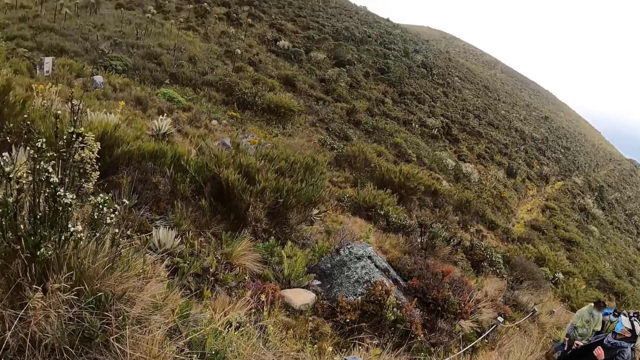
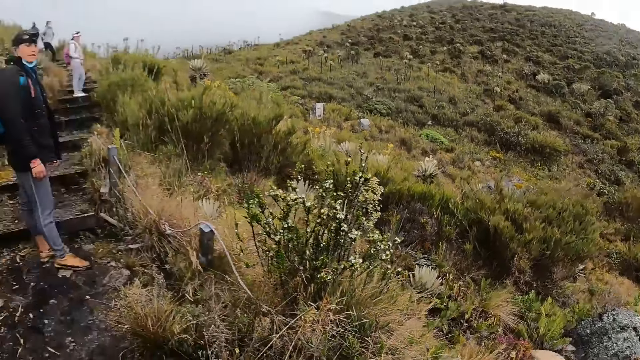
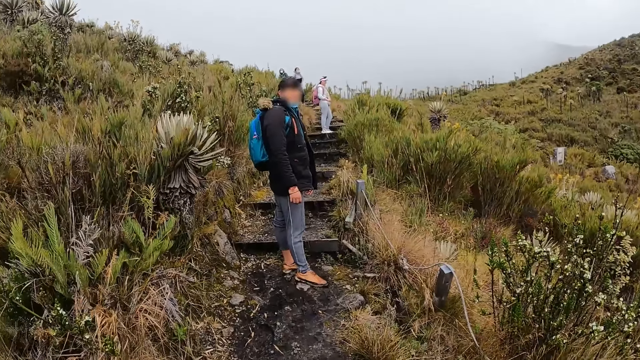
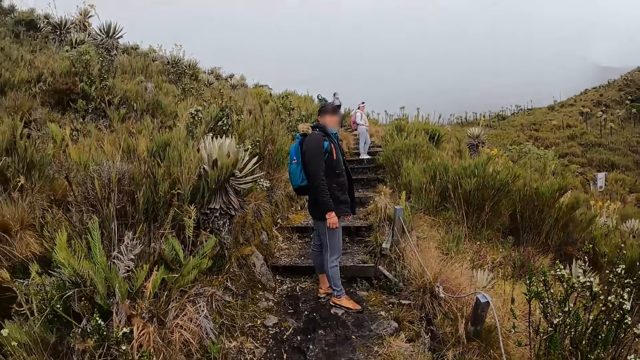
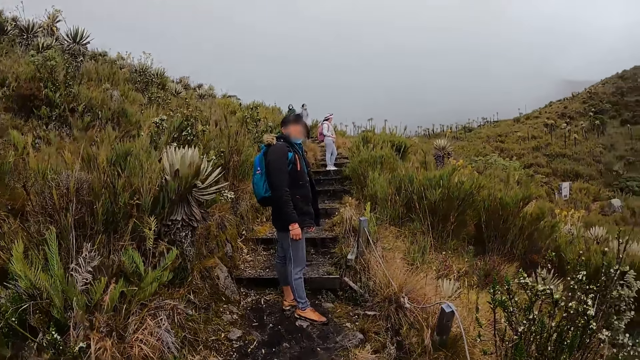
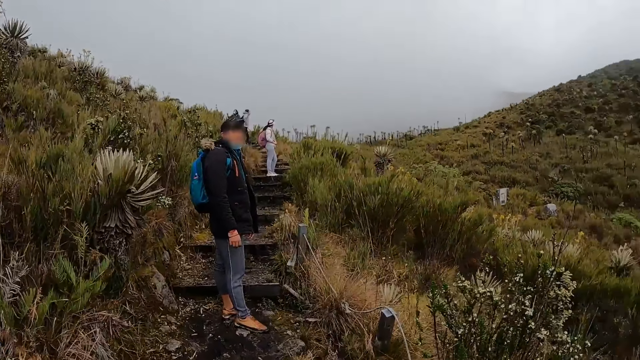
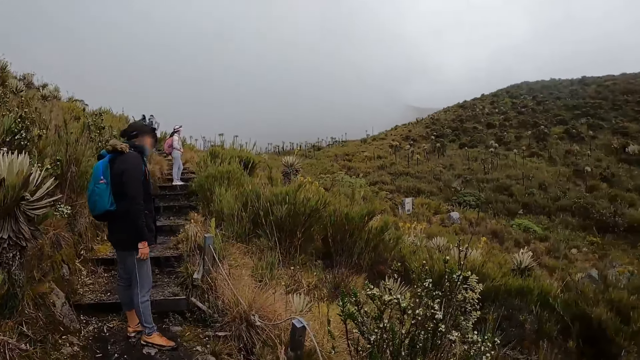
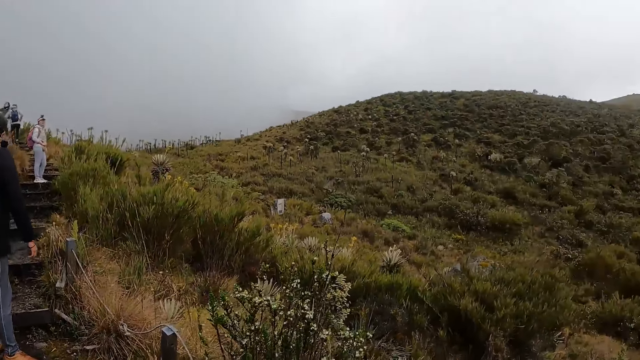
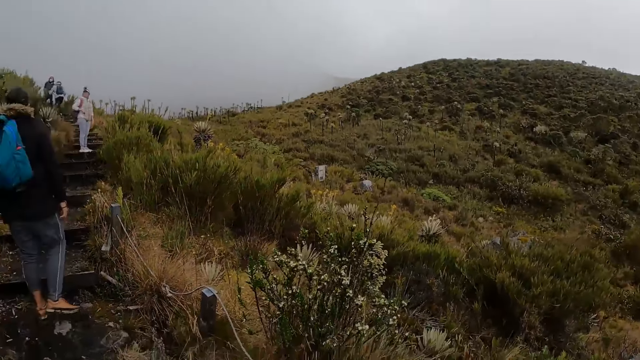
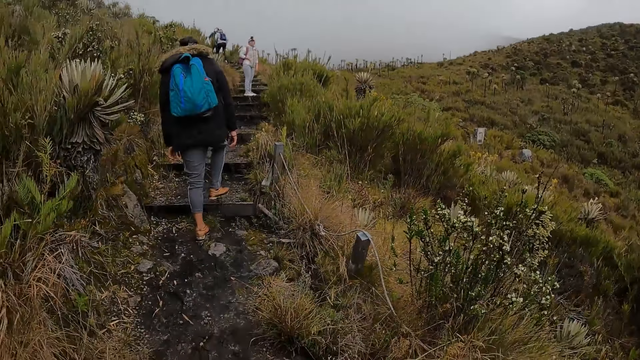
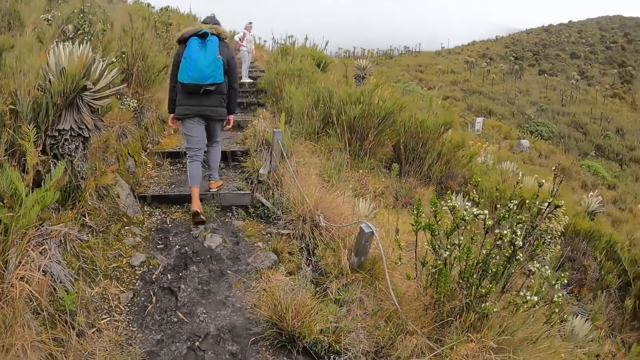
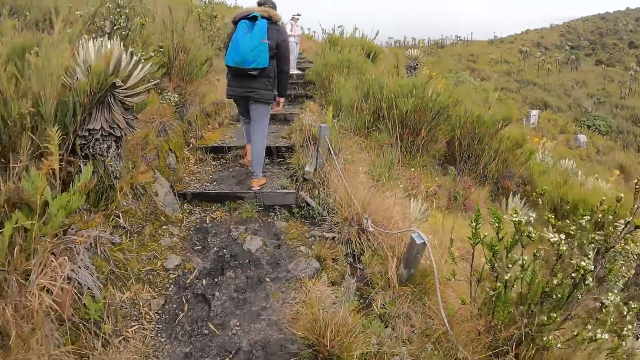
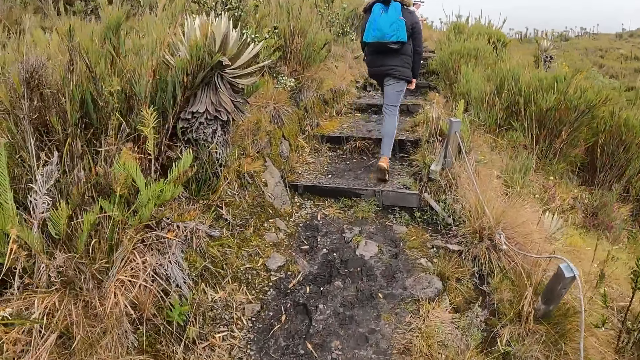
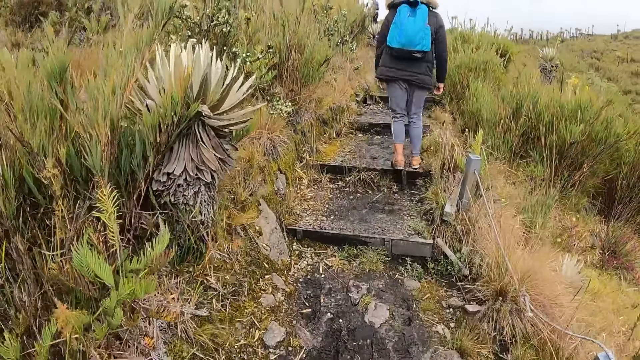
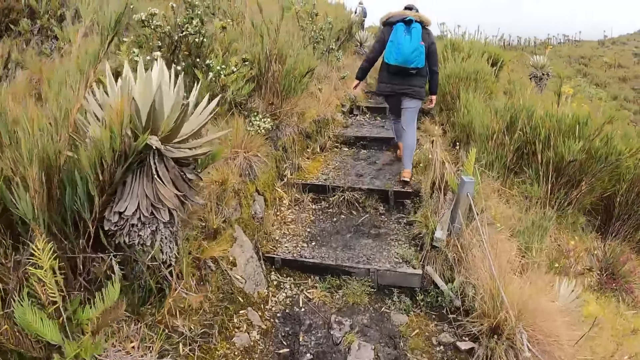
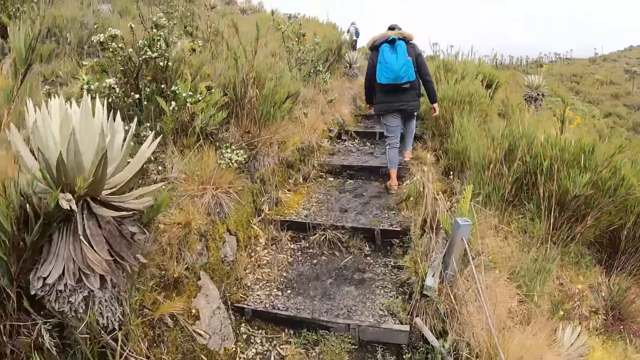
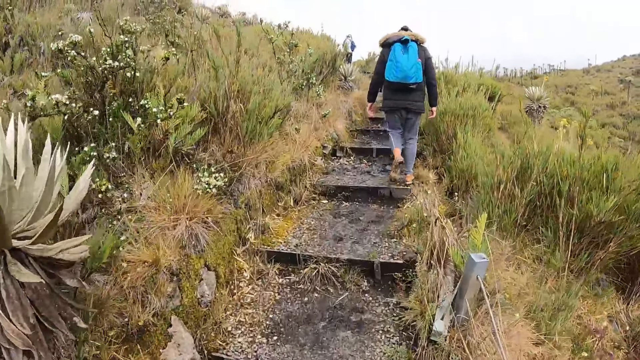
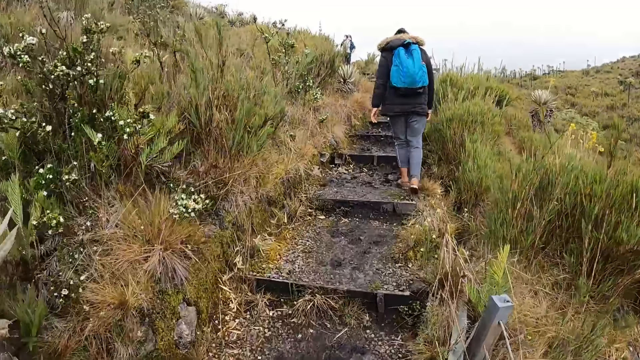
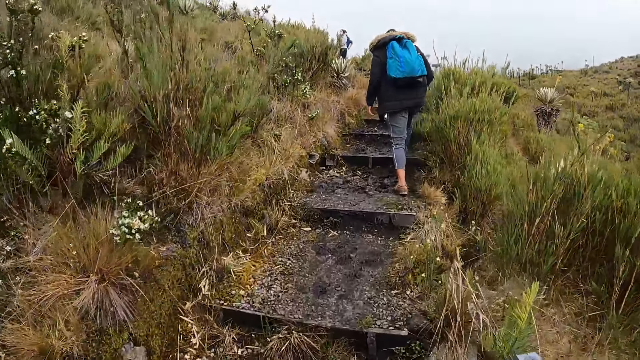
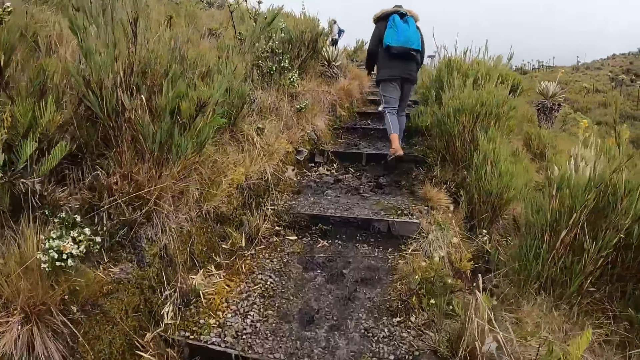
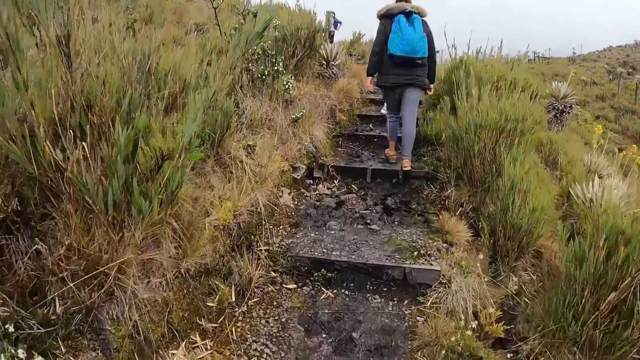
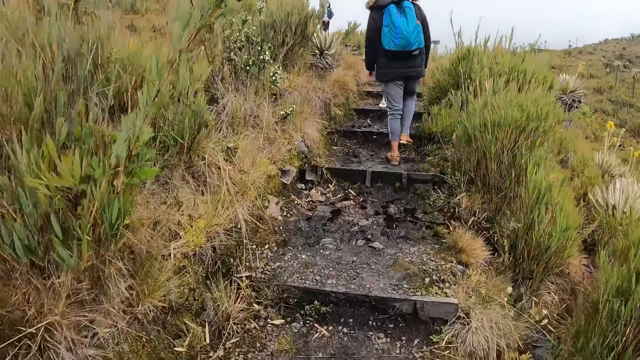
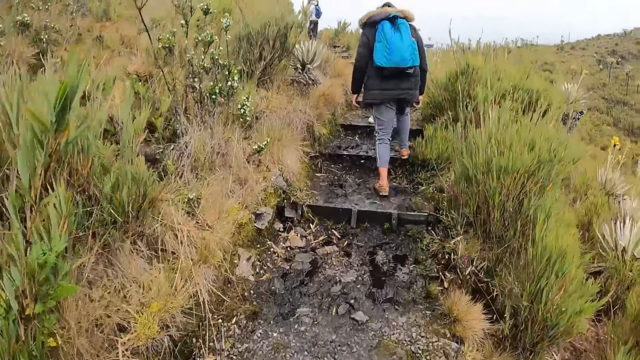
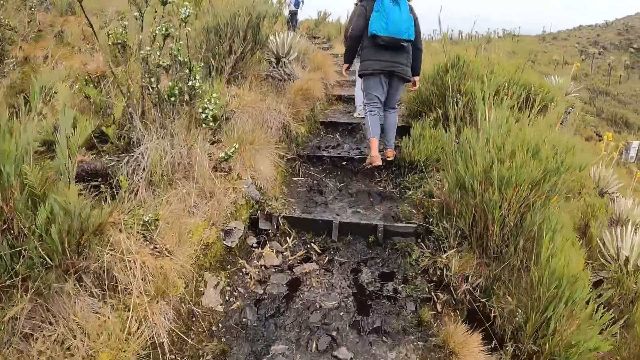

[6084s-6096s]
The camera wearer interacts with a man and walks up the hill.

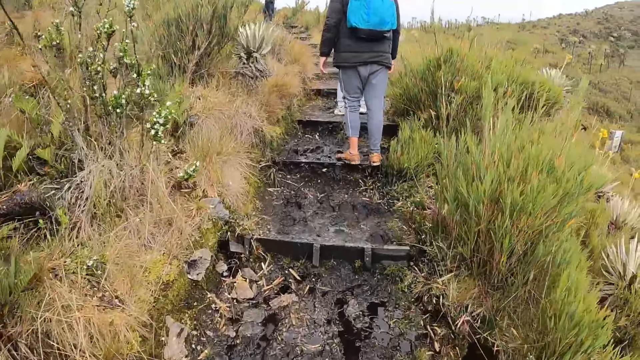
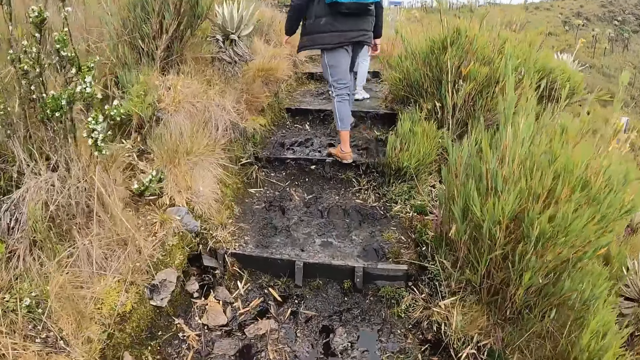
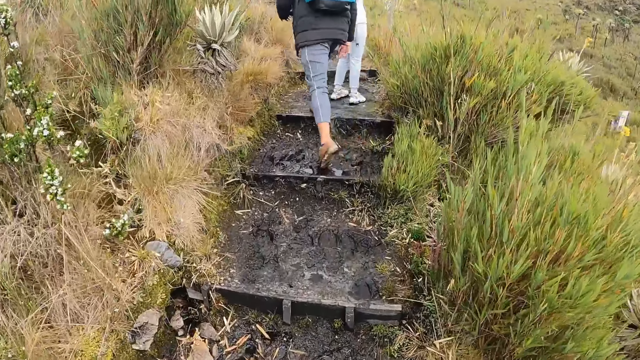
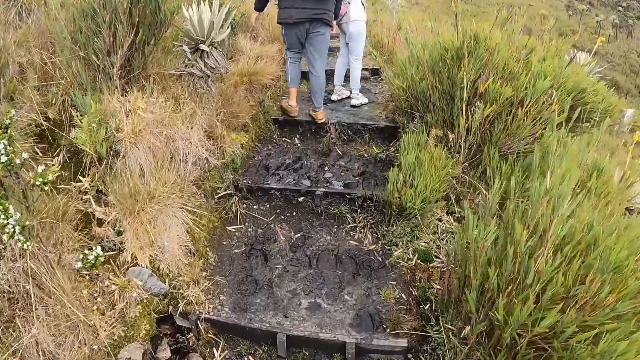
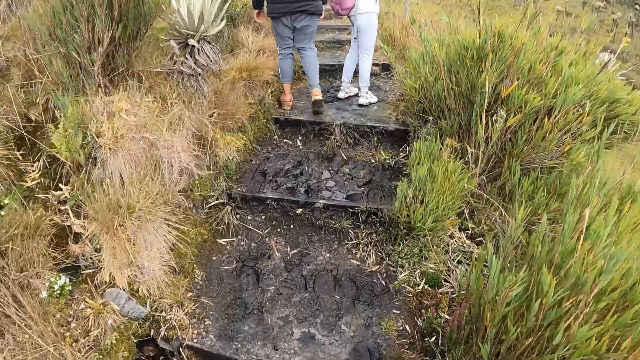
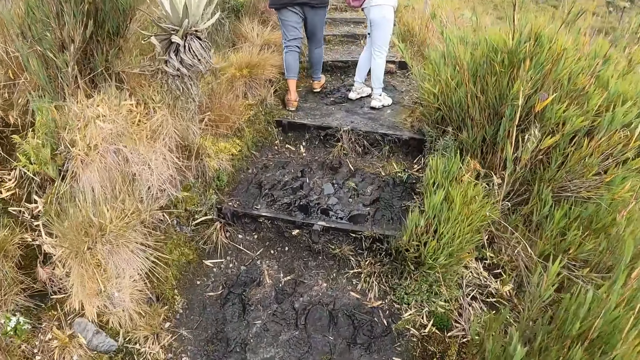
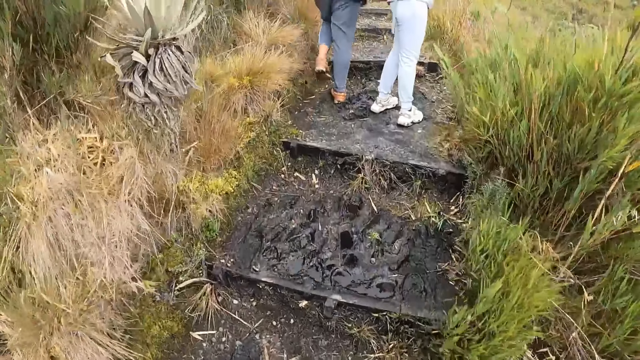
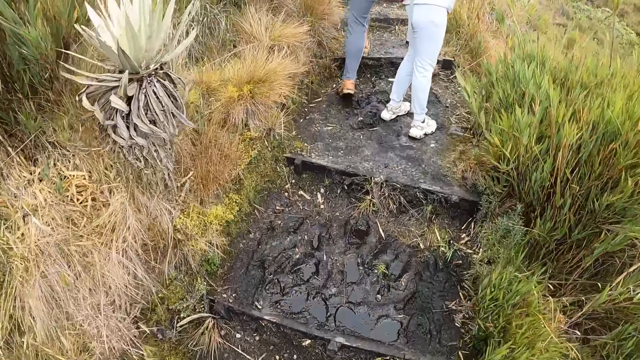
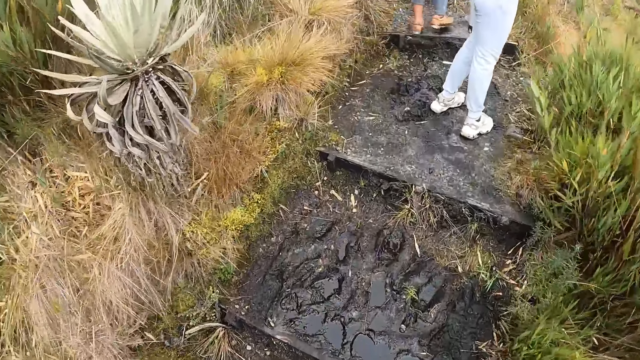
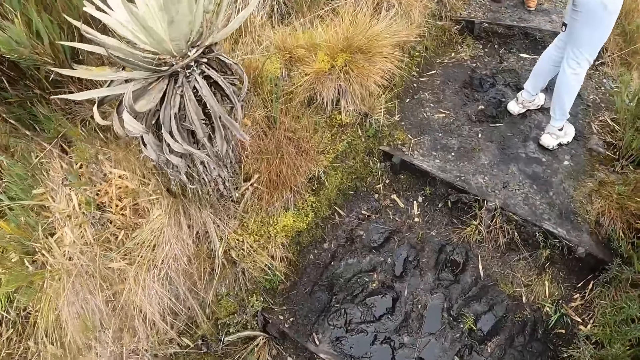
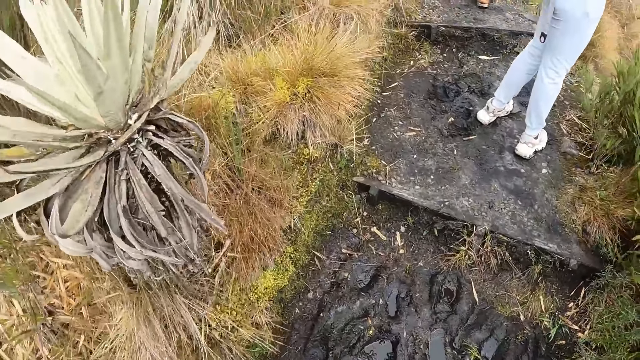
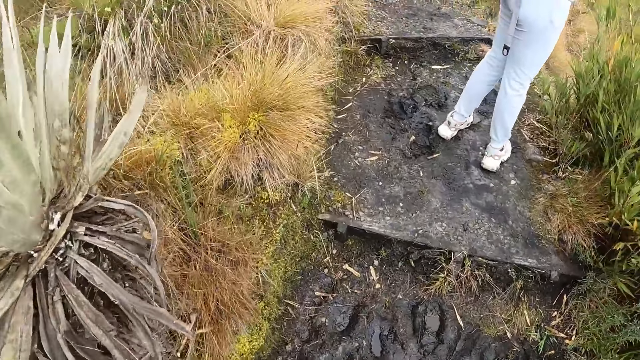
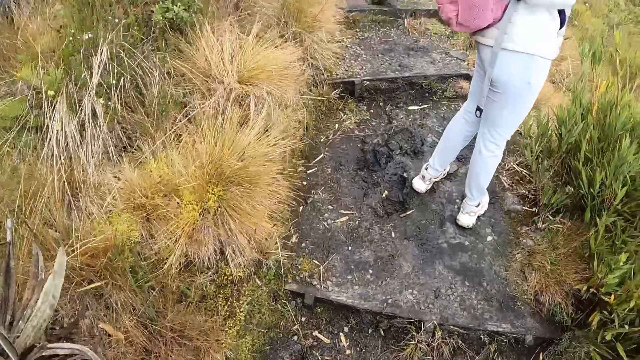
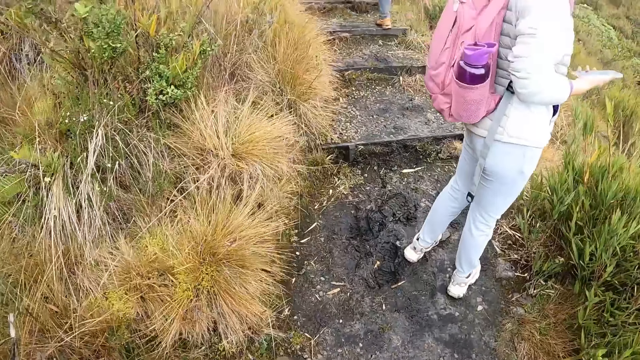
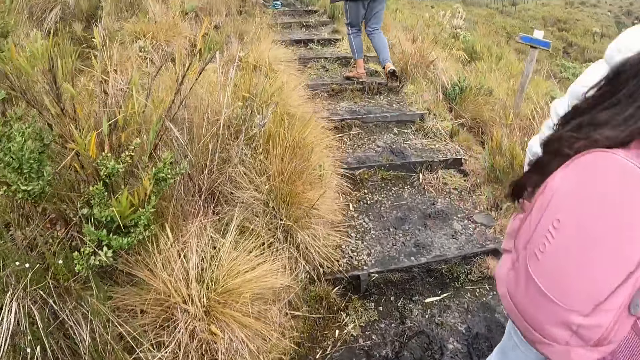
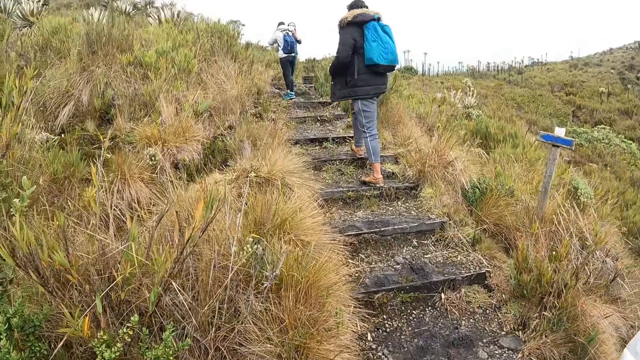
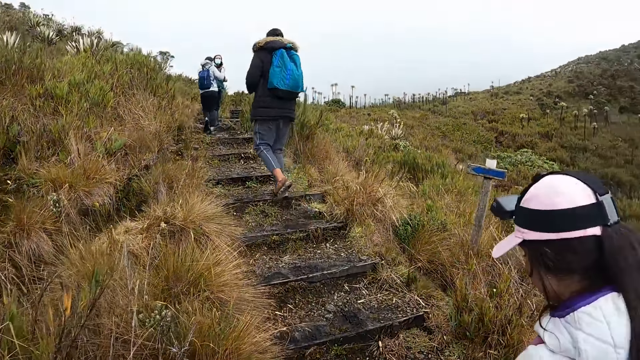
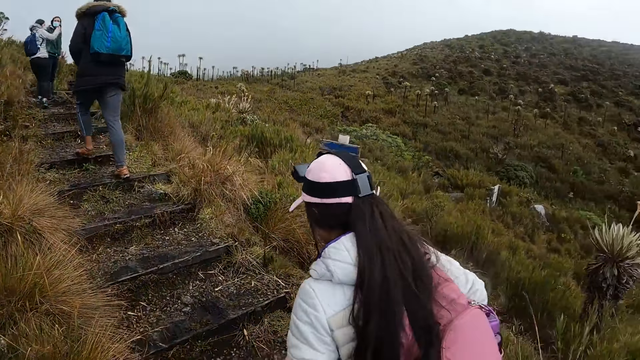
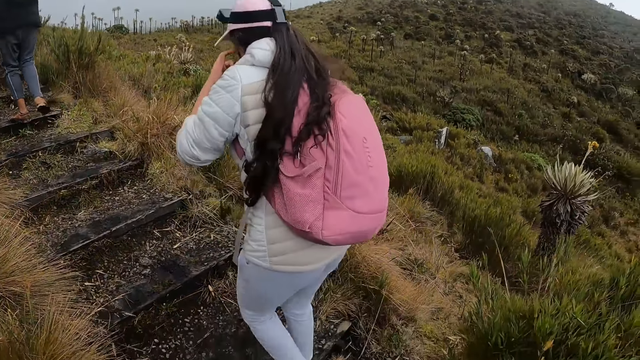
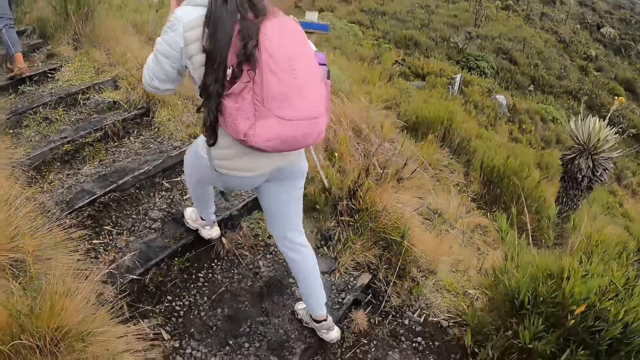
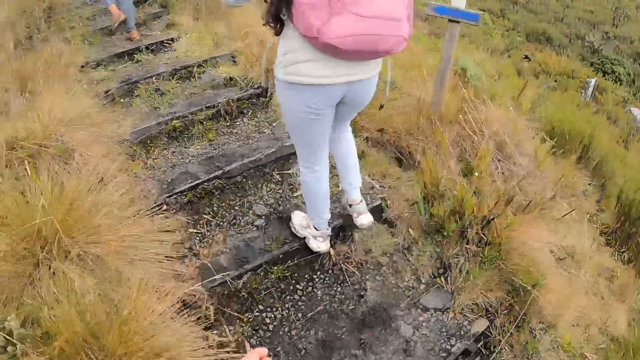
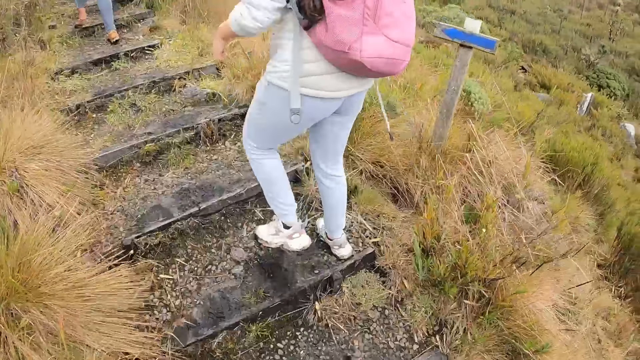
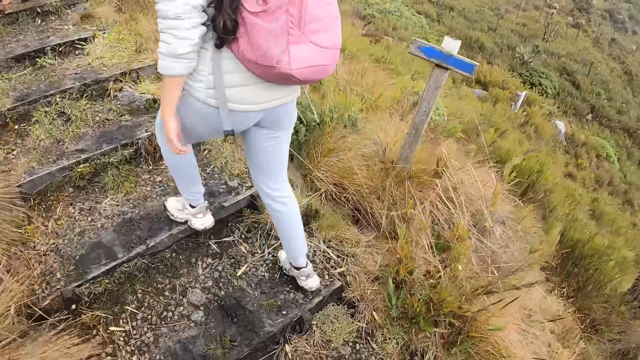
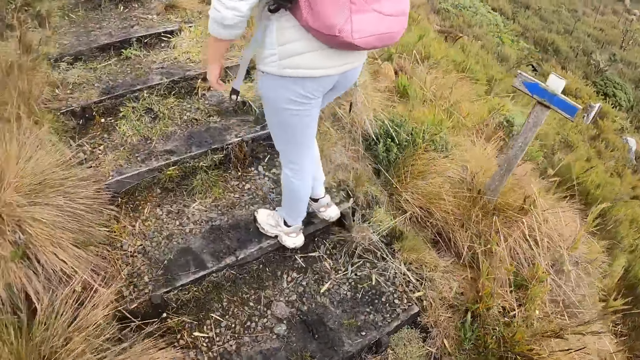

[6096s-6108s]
A woman holds a phone with her right hand.
